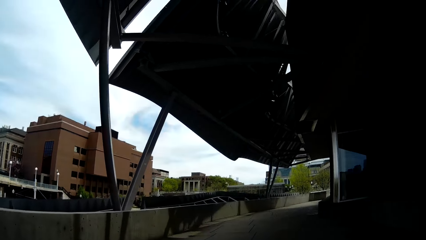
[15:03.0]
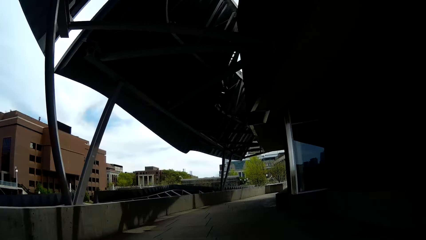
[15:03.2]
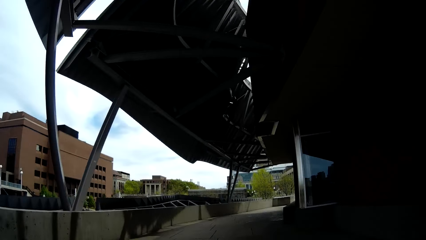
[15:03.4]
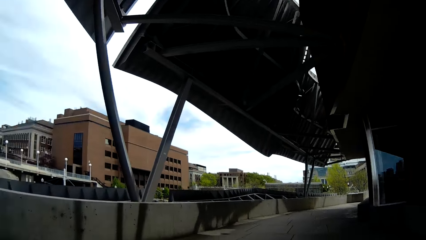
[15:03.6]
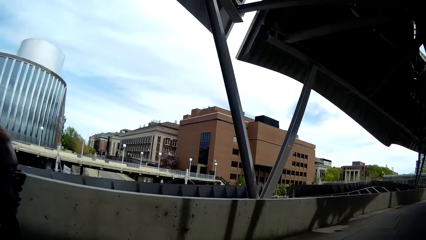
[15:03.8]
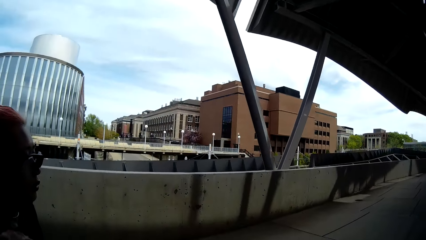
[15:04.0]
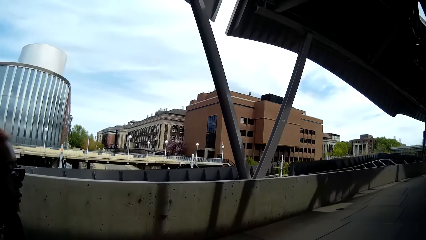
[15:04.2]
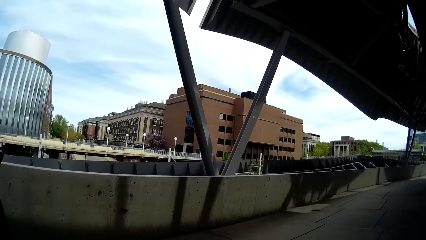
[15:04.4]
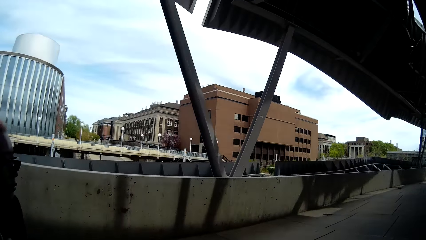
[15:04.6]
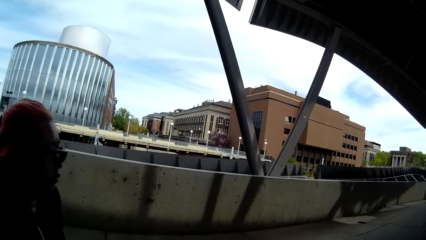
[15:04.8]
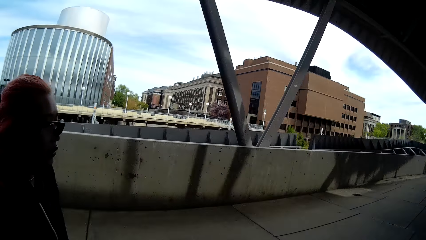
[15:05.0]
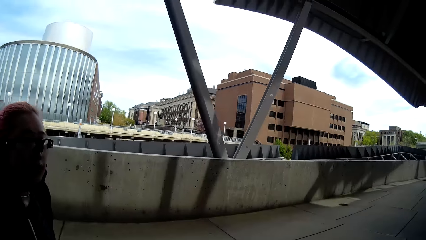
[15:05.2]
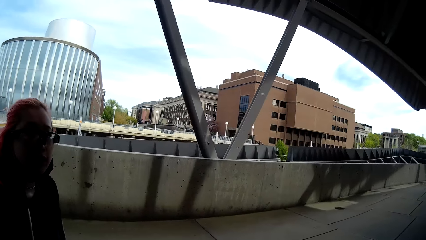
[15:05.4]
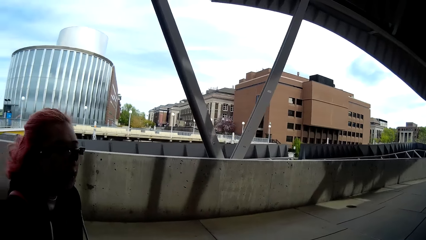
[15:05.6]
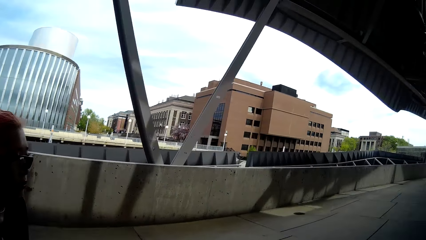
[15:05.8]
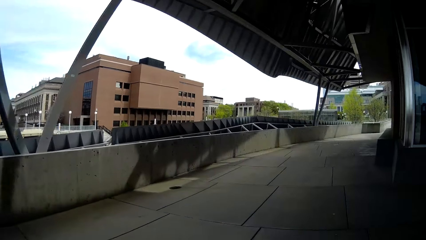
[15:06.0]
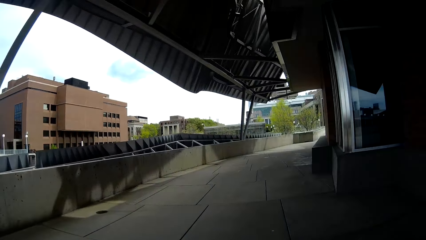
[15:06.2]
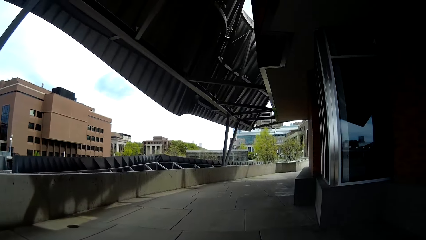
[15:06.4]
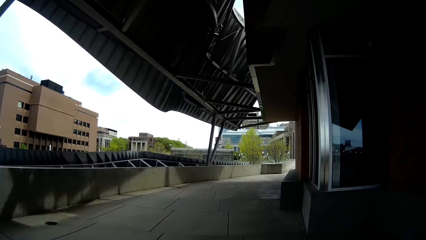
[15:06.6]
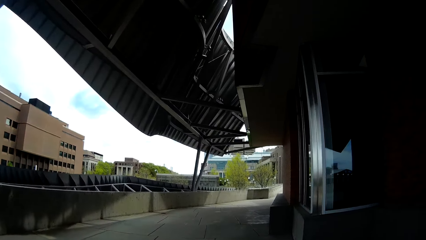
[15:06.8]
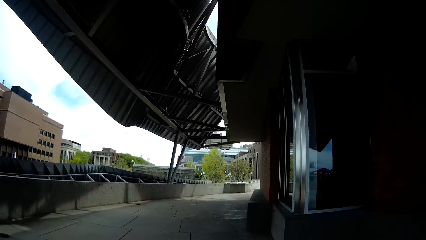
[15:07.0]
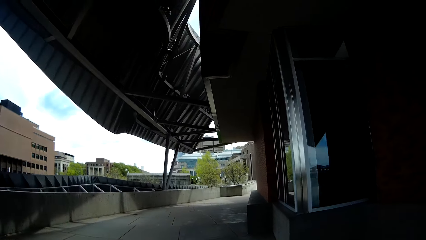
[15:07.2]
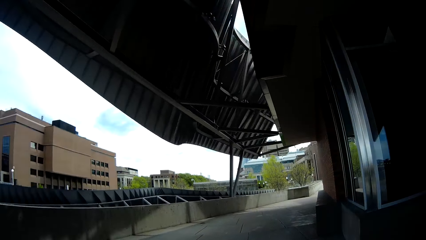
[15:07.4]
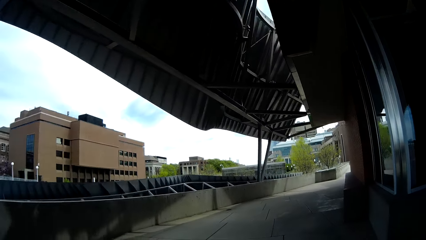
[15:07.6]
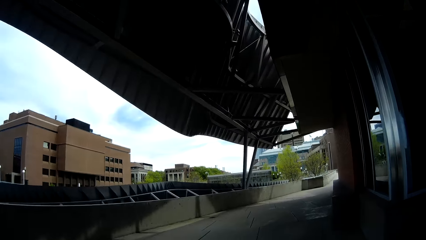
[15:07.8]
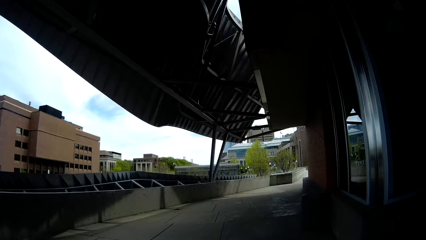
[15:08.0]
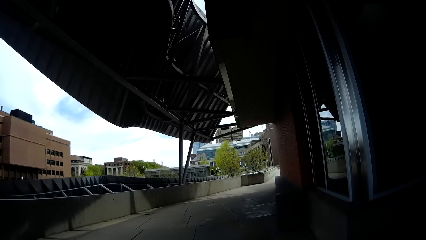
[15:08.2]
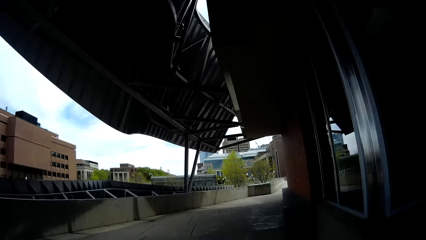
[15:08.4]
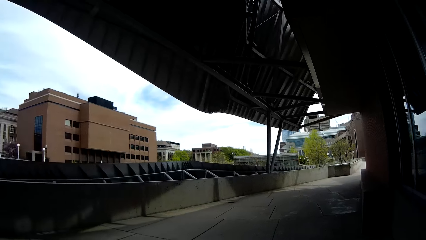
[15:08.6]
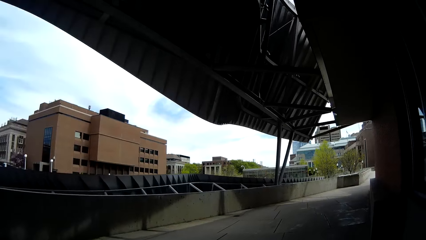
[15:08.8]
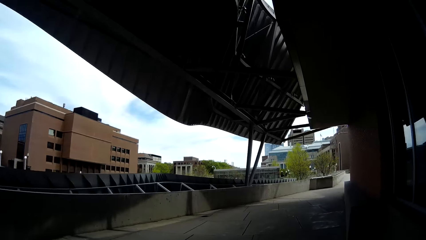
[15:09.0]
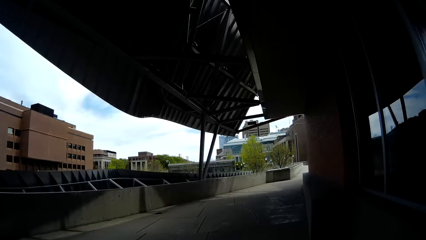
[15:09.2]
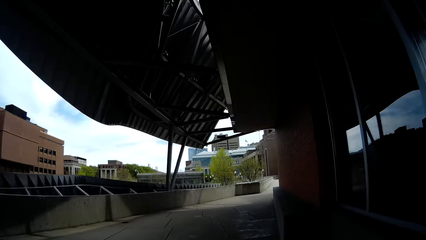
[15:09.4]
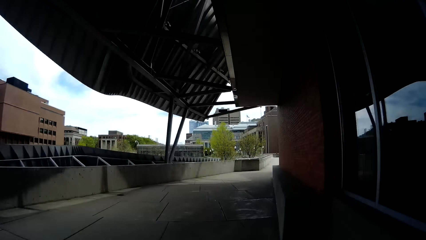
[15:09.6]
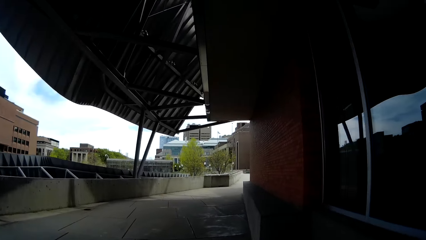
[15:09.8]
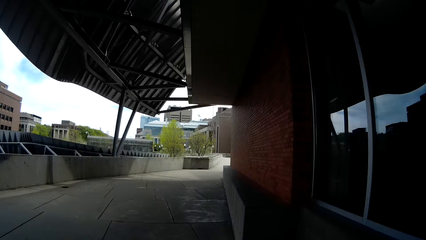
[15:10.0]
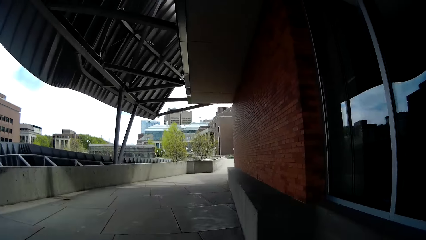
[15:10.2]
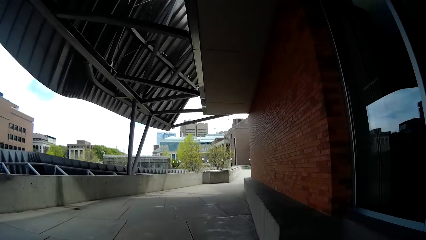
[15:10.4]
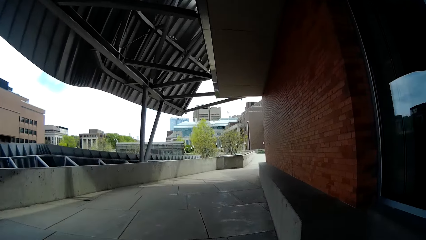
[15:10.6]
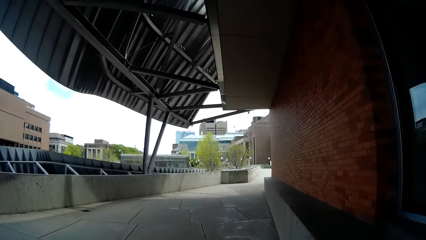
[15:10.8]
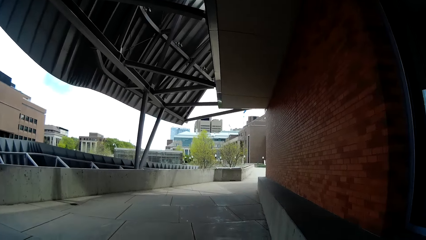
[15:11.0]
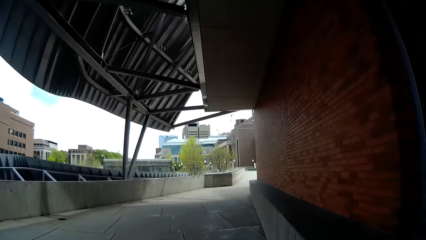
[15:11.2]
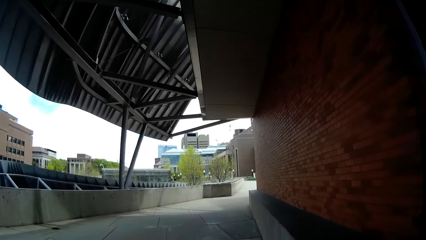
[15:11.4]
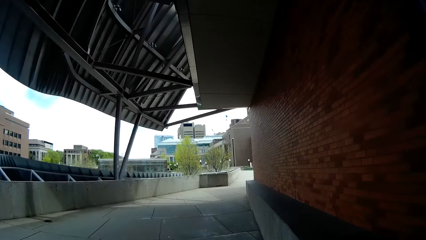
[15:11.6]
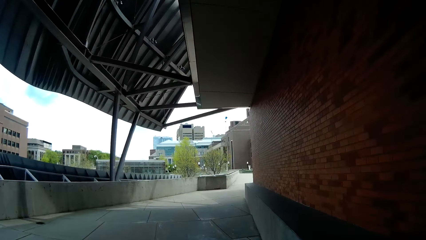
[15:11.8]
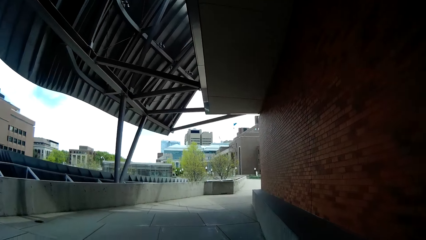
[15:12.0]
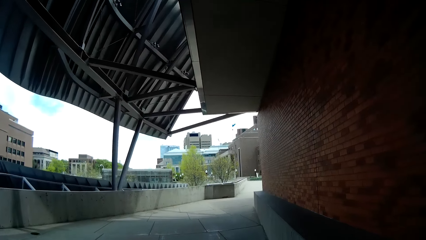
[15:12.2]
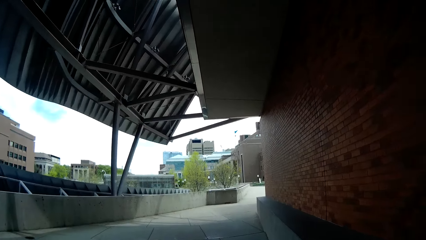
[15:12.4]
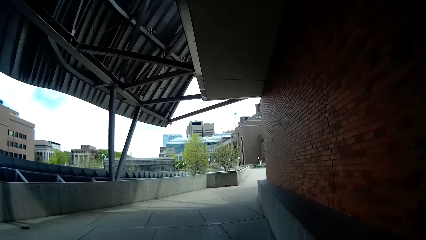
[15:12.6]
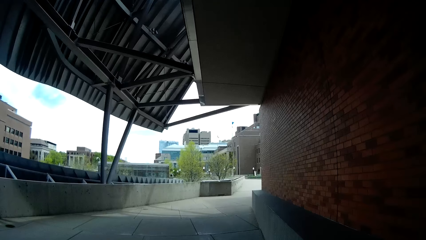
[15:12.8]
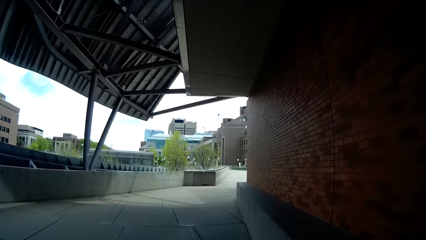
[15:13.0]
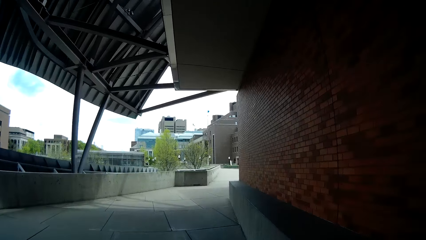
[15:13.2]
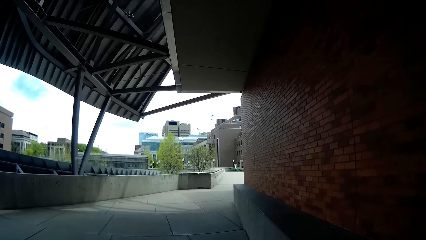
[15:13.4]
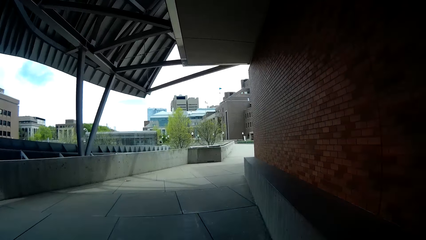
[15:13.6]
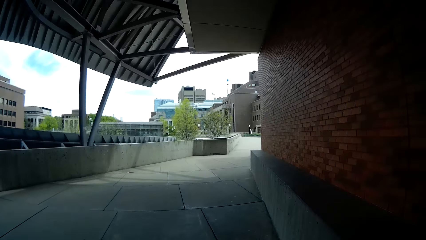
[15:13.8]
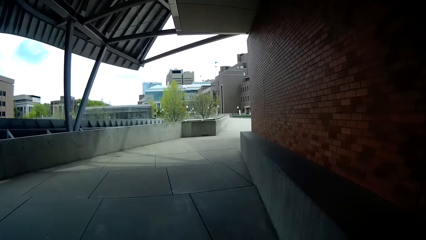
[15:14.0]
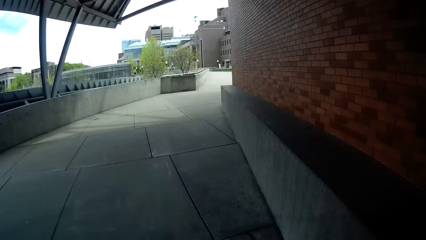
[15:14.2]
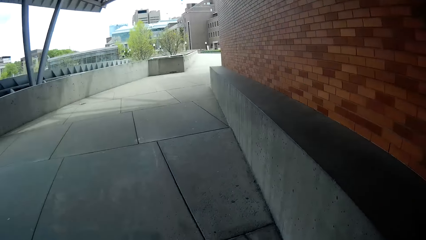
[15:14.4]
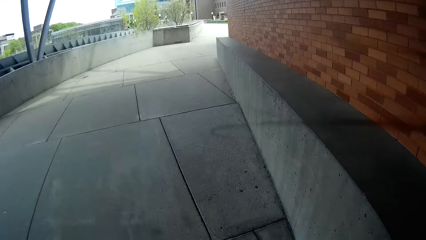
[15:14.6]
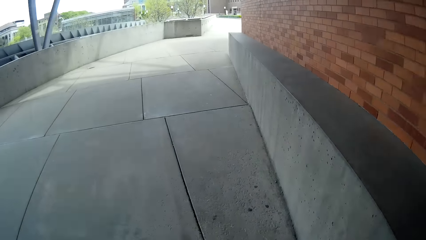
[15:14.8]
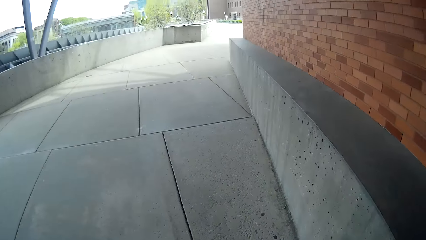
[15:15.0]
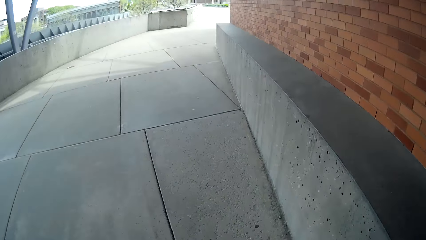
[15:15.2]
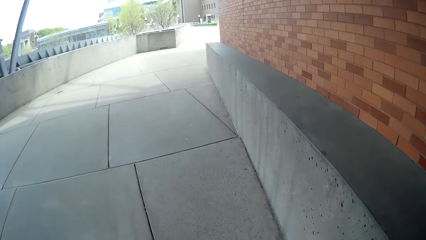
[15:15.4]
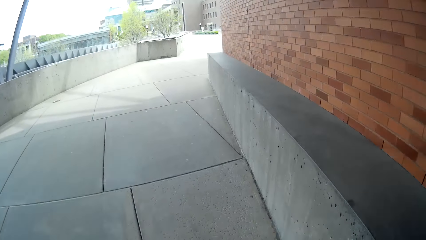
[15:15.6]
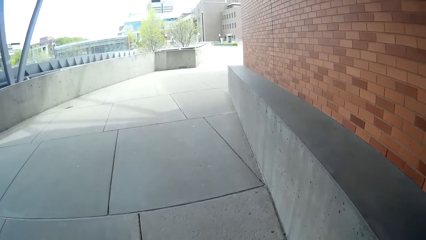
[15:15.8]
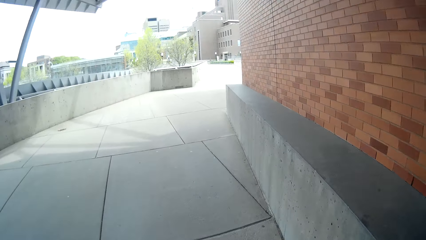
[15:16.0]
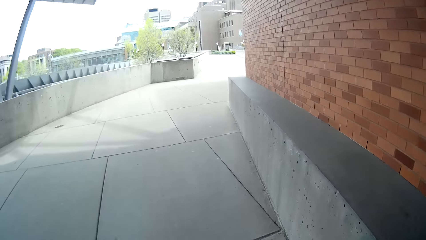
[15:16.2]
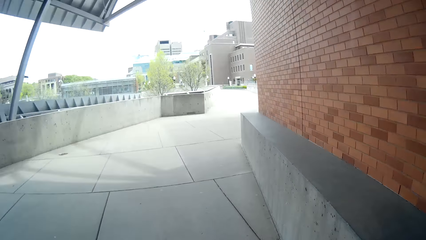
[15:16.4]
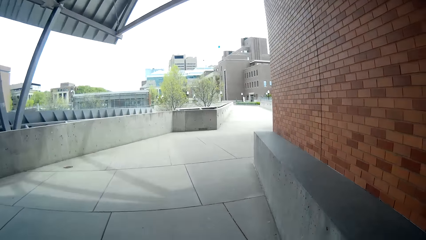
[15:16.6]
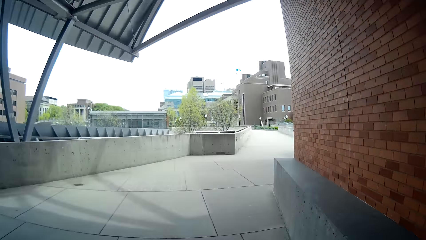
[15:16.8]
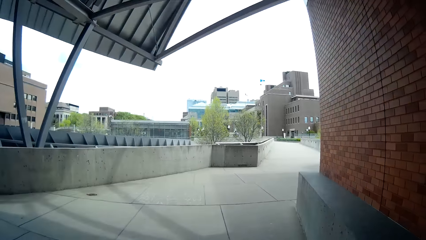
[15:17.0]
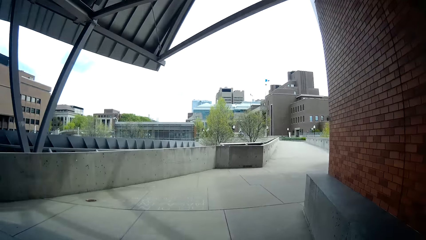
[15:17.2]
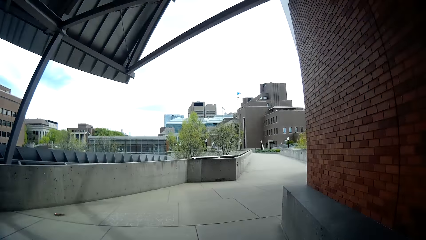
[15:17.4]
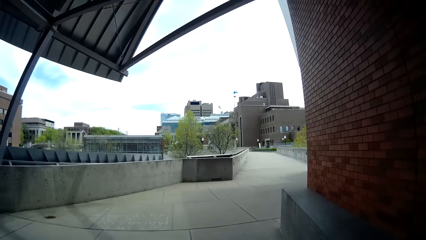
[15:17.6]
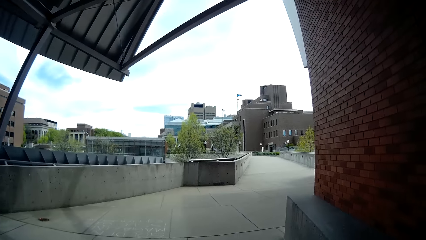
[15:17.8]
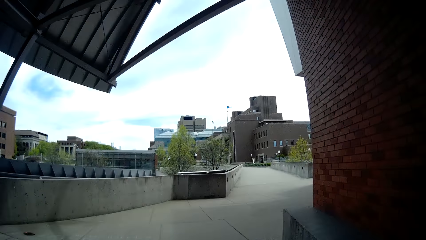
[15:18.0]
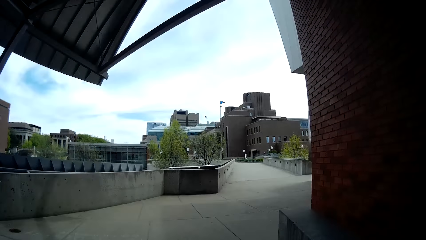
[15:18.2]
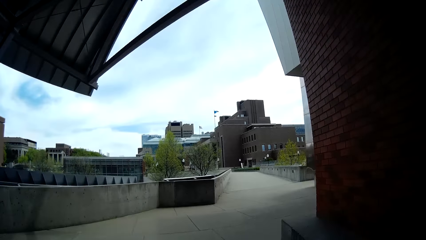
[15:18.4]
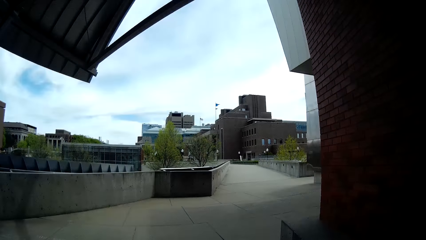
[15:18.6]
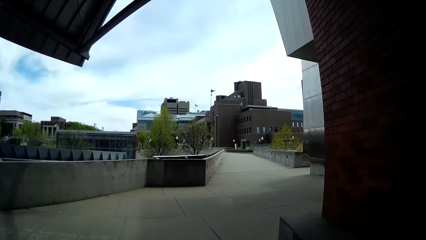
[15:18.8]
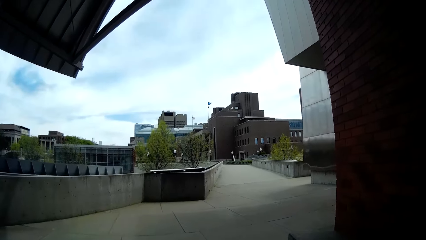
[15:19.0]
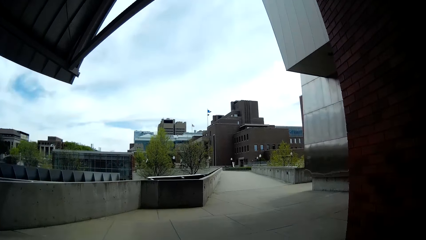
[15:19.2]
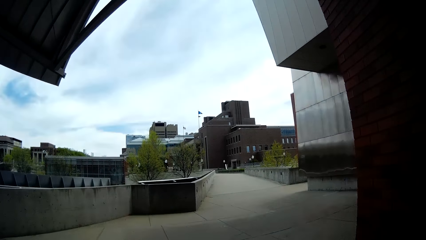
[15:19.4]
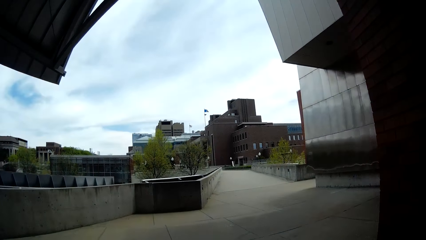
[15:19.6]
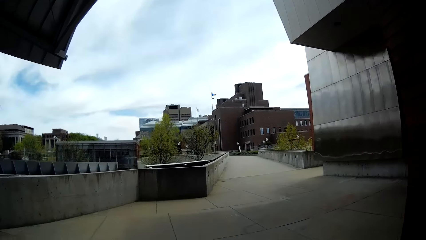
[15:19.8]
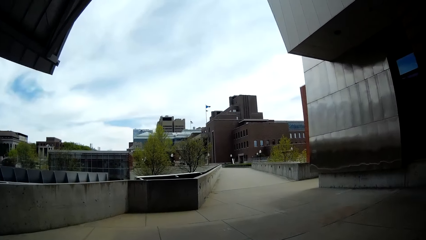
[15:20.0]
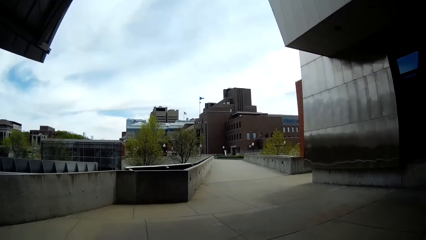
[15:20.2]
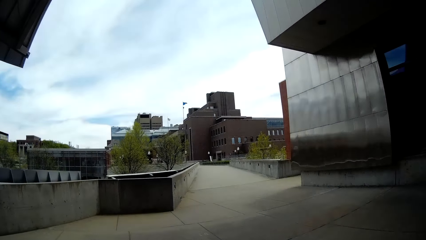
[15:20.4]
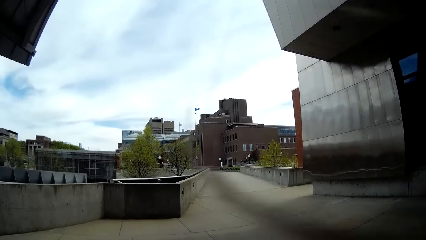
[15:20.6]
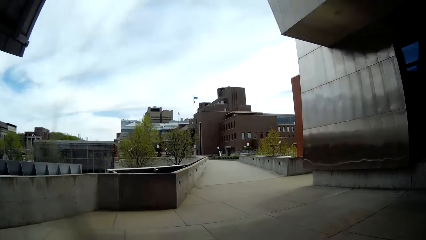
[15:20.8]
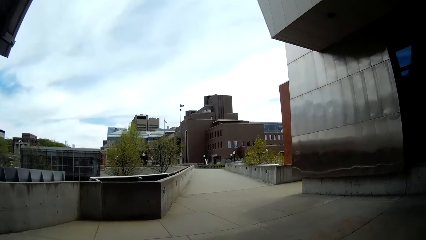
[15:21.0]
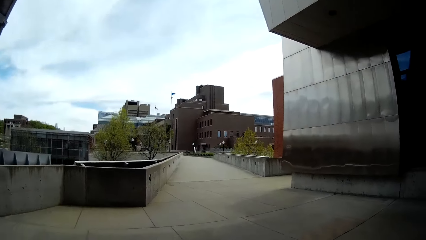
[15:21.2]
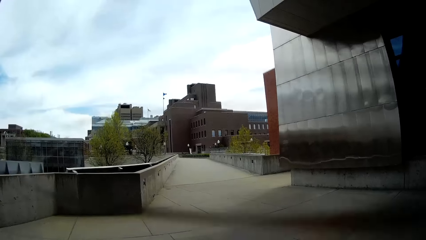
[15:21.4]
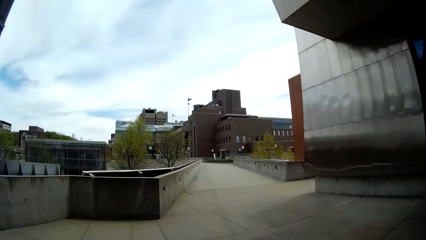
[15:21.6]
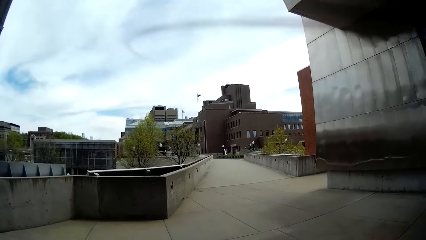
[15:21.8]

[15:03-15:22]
The camera wearer talks with the lady. They converse with the lady.
